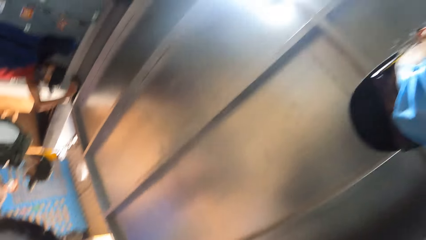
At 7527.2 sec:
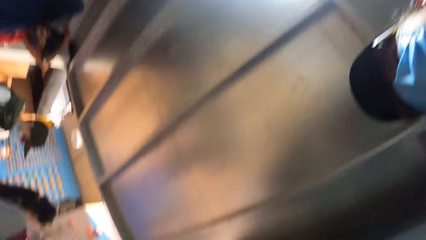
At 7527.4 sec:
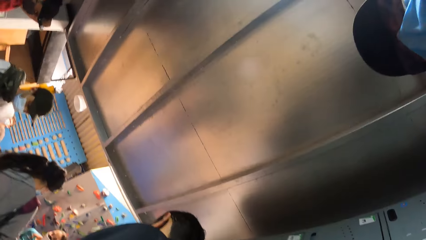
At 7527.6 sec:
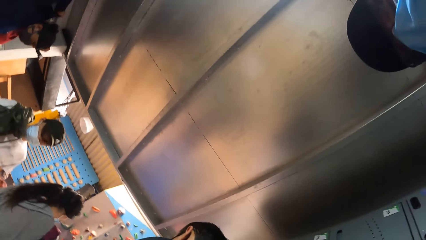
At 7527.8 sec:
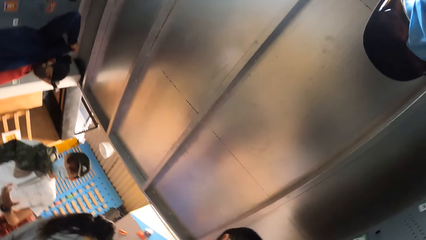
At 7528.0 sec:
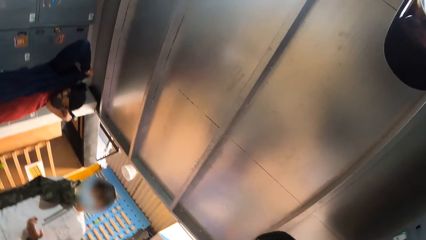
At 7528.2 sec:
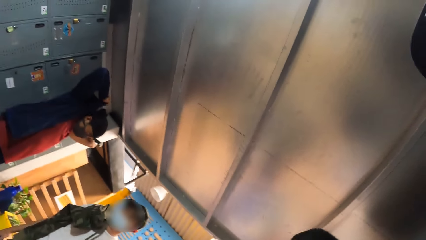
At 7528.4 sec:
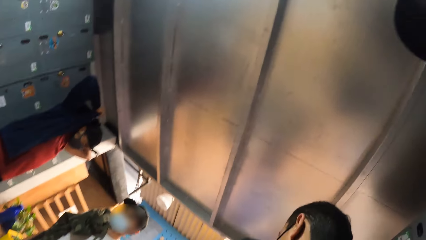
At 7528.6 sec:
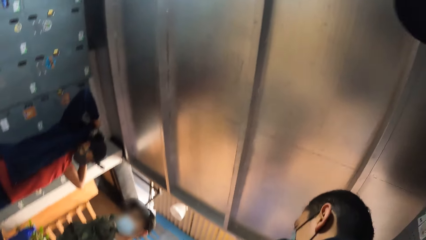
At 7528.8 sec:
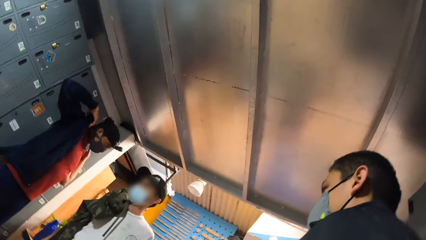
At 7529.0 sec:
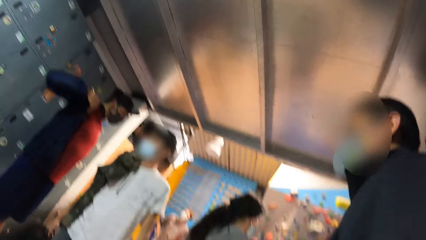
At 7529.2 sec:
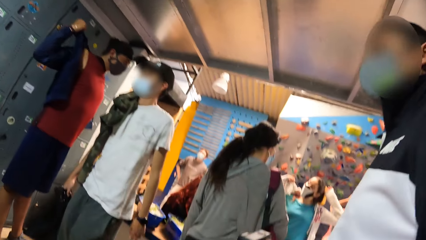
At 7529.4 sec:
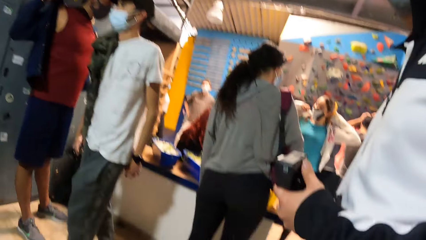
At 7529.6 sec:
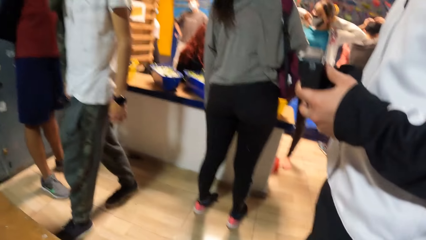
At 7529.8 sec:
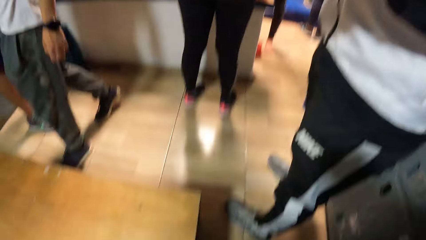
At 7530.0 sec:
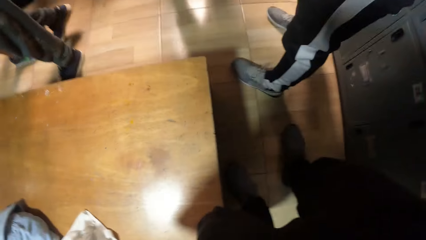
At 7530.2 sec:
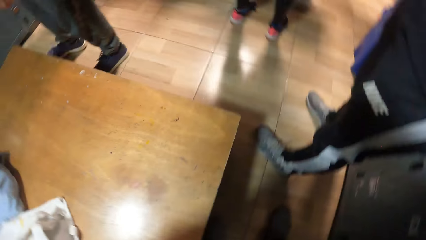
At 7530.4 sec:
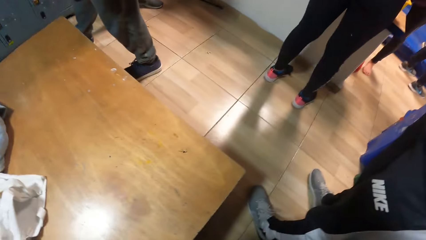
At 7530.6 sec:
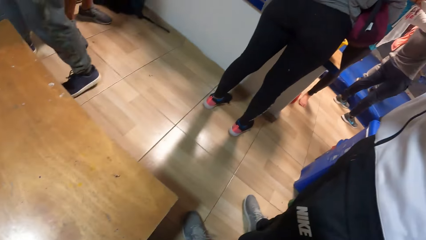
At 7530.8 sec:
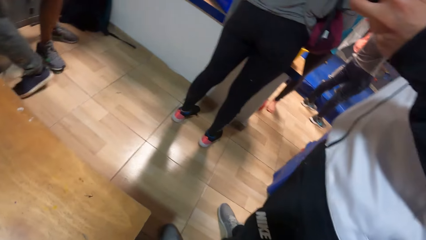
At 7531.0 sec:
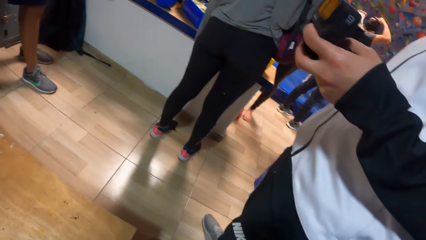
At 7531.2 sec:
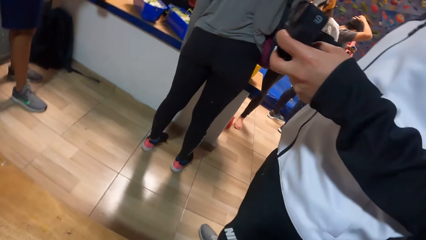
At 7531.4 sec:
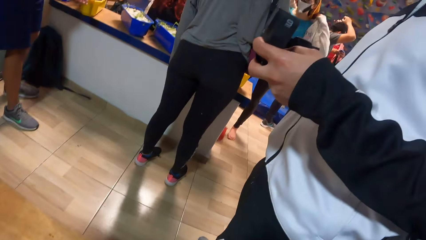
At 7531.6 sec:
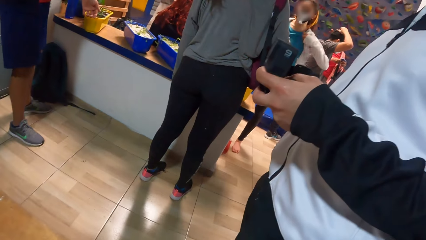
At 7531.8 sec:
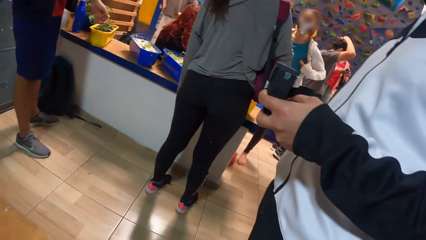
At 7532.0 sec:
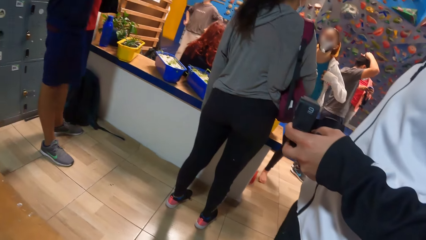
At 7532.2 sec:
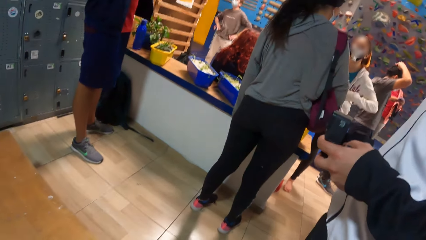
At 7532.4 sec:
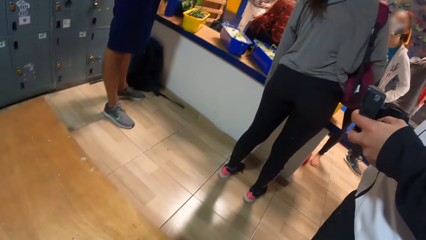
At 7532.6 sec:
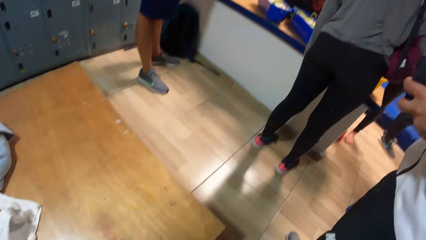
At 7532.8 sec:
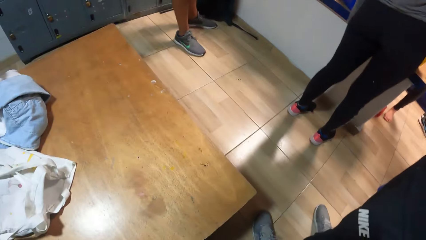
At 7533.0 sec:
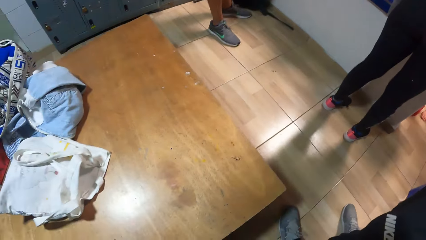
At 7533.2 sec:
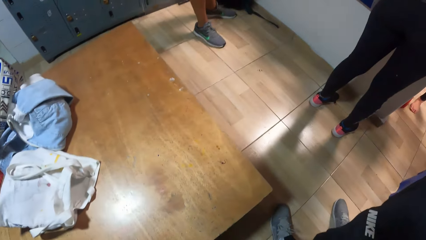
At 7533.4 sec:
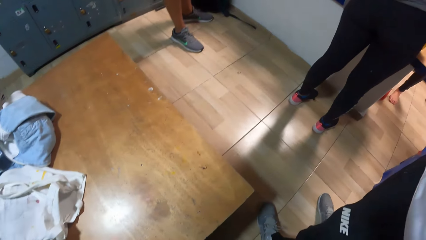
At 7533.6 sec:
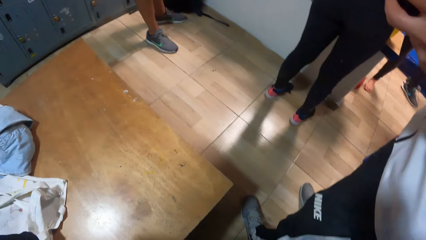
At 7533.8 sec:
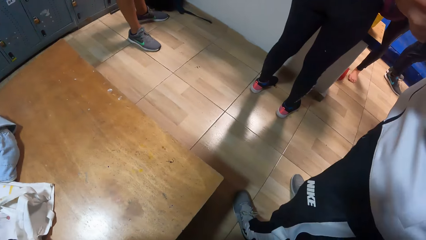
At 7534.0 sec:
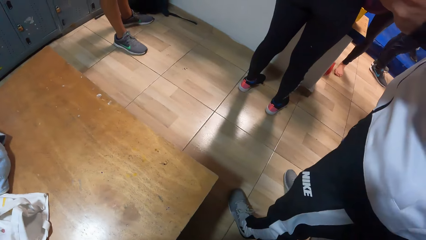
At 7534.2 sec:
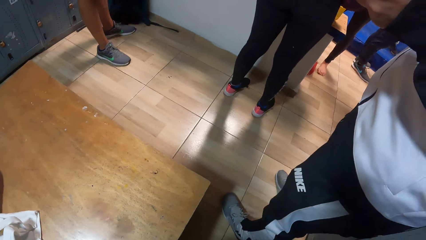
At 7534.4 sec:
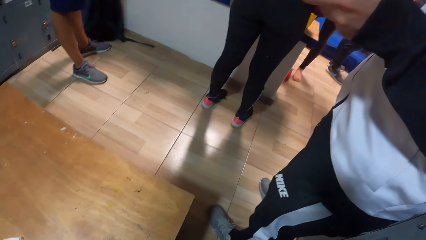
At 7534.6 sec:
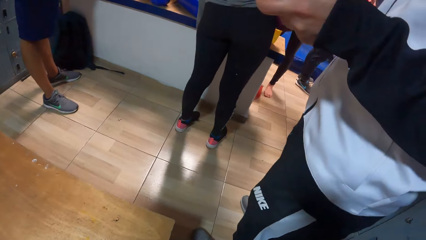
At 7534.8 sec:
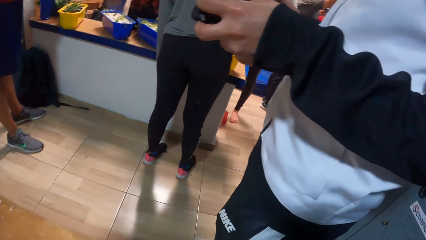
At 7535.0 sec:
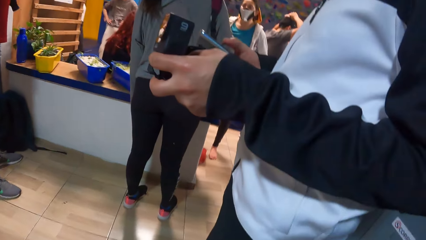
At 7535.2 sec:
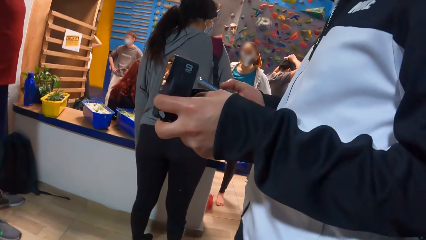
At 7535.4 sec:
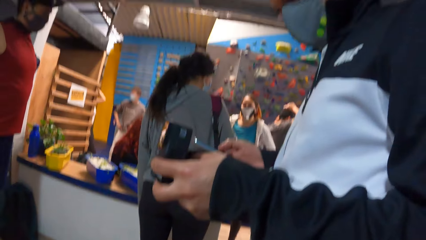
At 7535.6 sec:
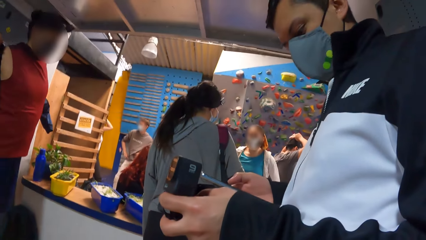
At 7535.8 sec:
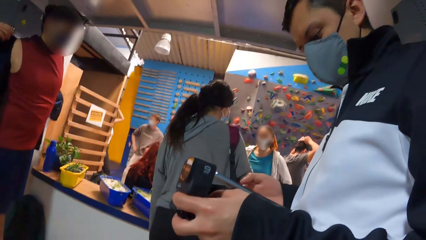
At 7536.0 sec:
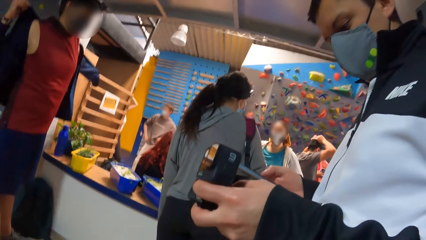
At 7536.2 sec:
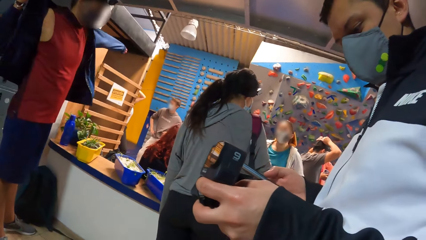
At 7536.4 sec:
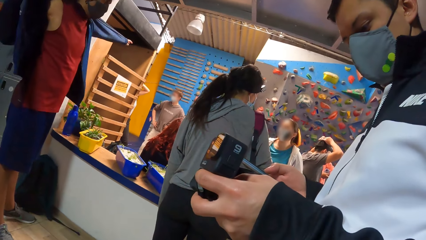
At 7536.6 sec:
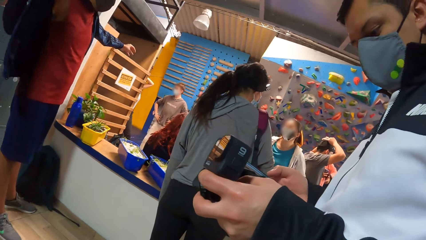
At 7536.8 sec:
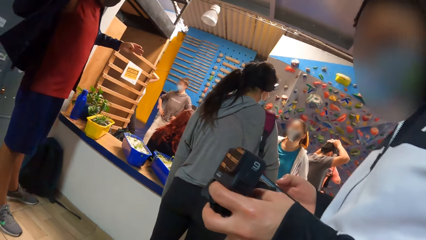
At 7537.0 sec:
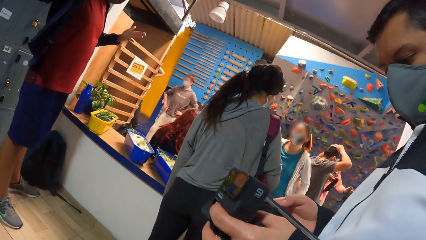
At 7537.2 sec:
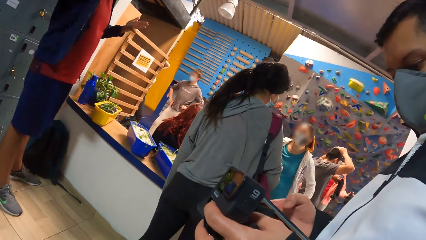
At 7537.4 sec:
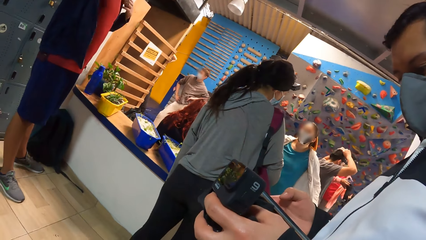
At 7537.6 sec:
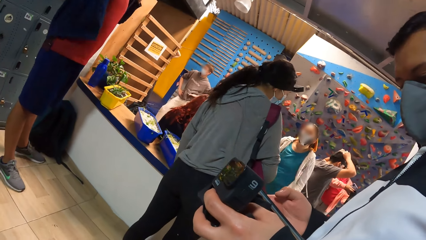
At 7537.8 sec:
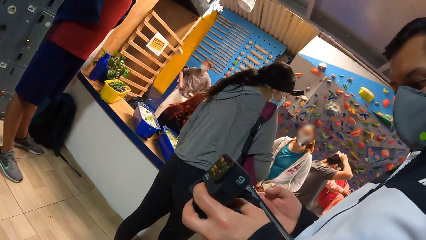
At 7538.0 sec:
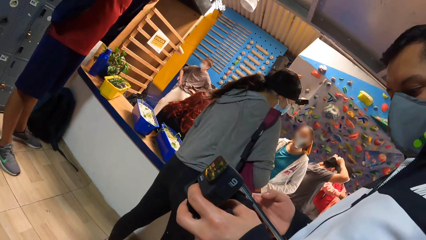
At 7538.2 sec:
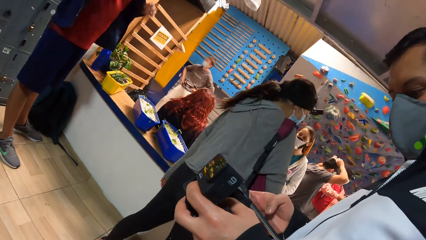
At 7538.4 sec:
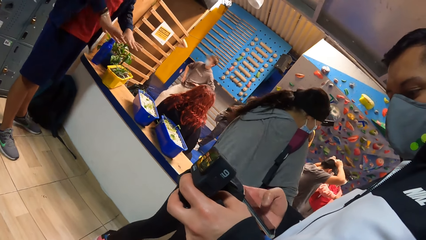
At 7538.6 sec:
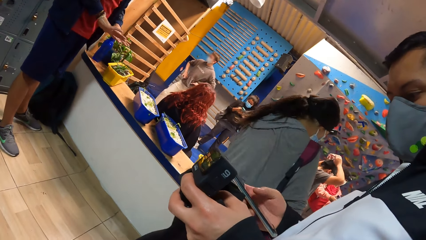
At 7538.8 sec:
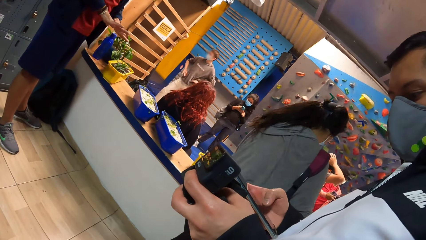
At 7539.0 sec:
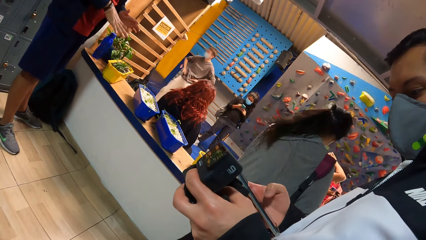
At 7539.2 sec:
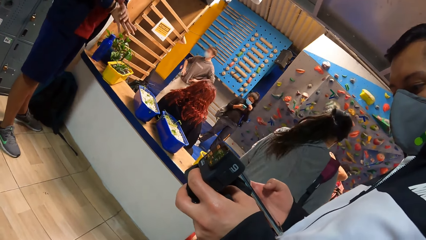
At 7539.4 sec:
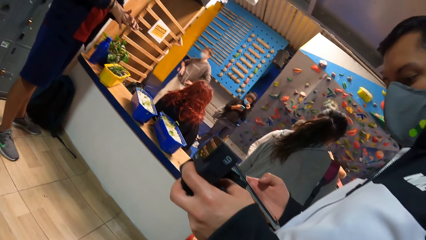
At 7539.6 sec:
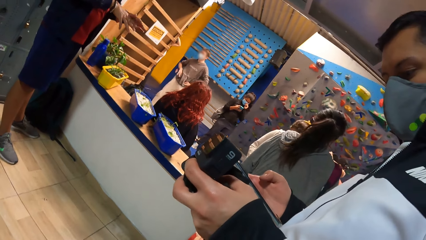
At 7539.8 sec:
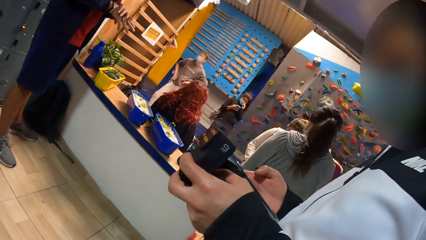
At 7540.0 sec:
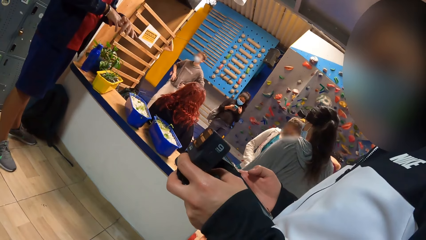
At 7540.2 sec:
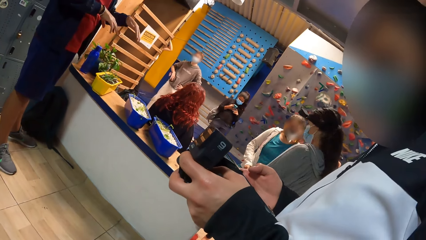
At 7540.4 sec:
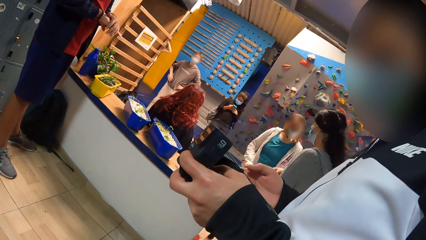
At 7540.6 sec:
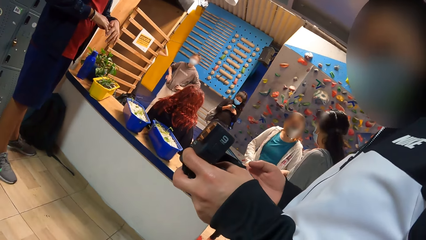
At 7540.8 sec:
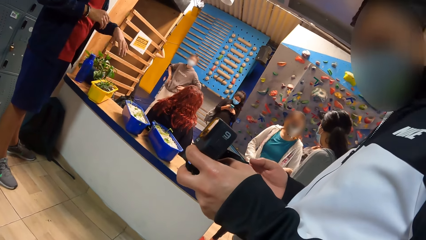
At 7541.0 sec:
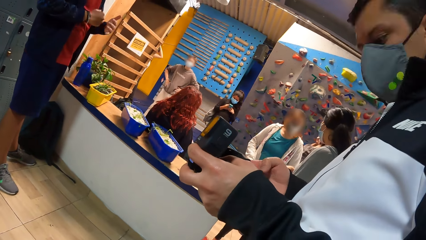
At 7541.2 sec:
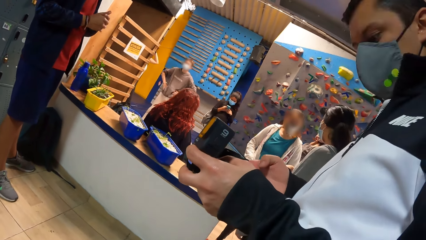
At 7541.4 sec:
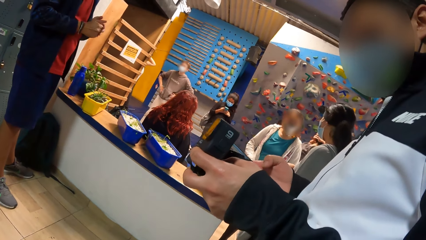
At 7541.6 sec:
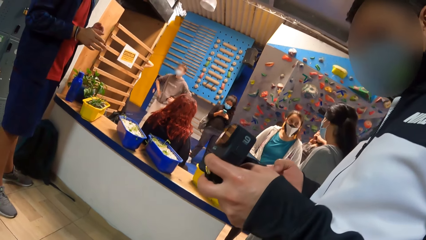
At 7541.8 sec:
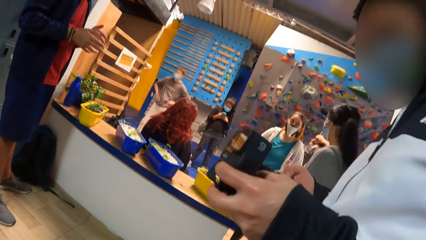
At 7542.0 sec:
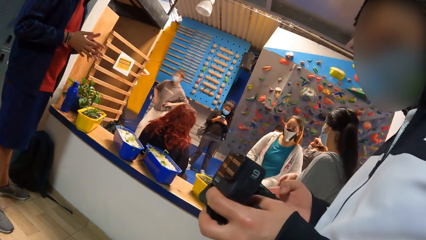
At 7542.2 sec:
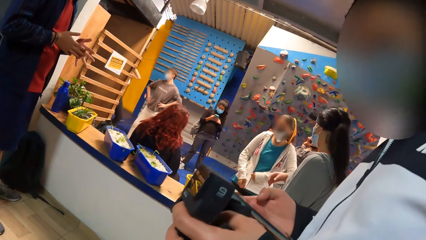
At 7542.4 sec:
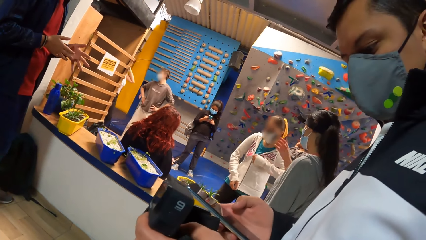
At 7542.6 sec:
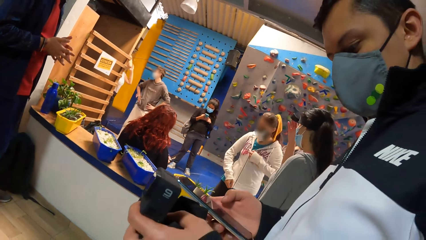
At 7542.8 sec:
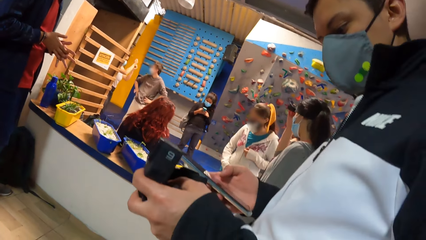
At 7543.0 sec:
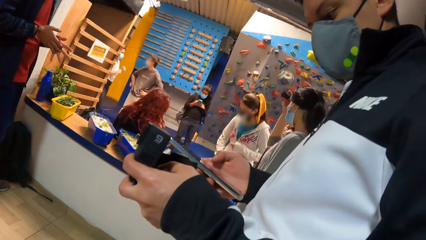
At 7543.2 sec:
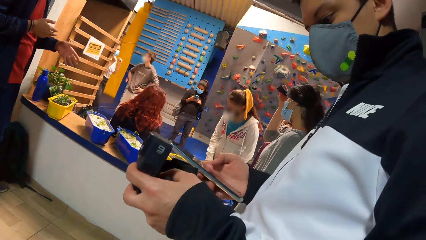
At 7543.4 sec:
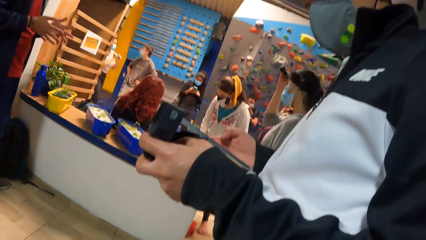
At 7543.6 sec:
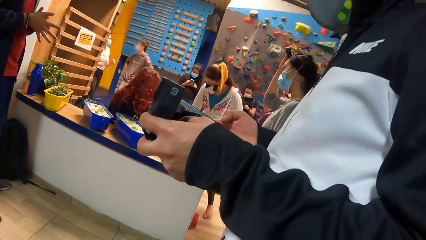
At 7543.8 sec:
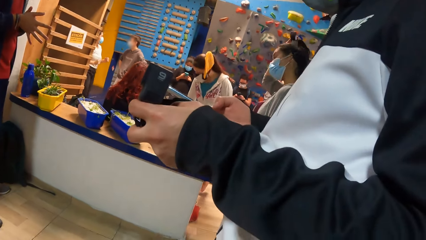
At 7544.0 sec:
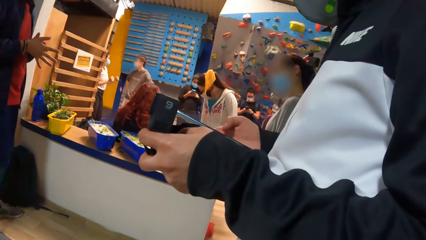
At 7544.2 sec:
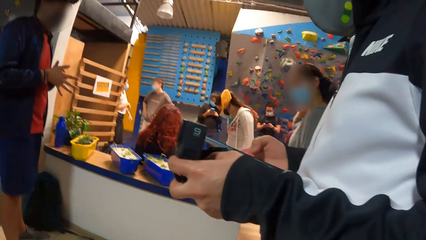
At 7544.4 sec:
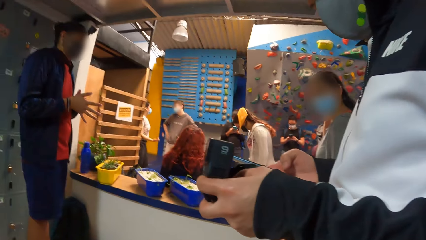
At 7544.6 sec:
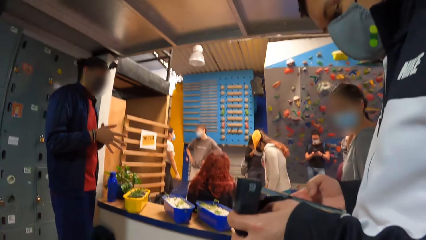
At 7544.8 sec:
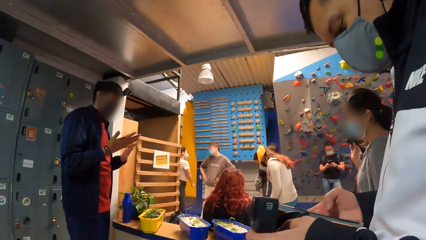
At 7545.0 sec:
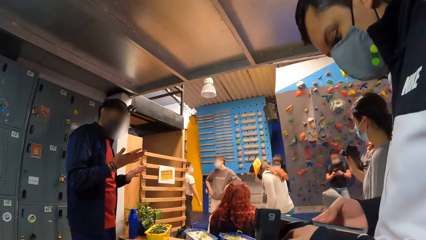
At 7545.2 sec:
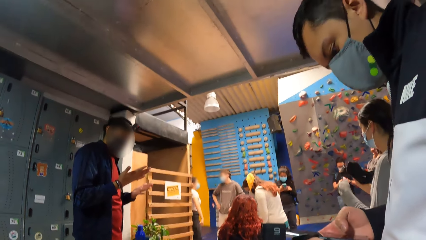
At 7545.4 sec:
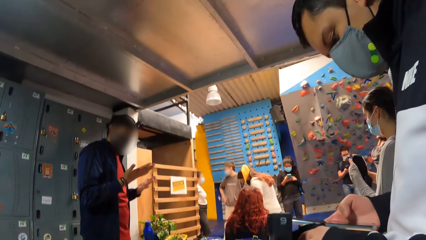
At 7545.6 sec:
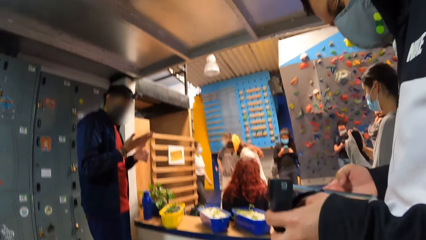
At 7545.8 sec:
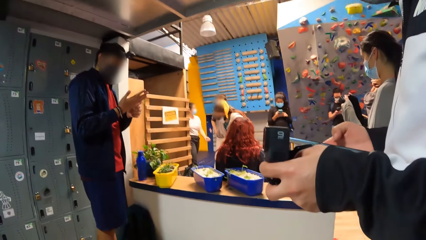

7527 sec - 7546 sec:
A man presses a phone in his right hand.
